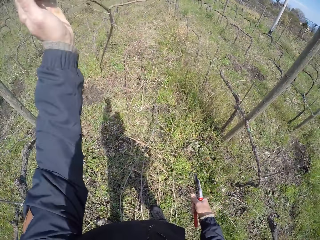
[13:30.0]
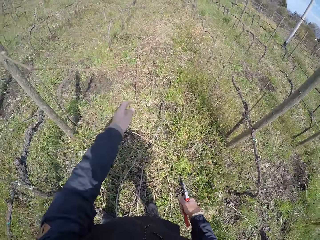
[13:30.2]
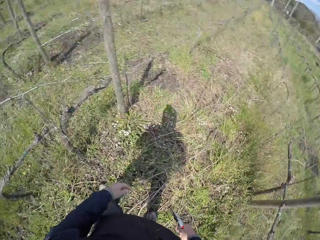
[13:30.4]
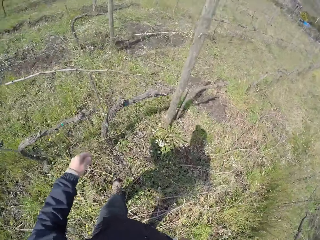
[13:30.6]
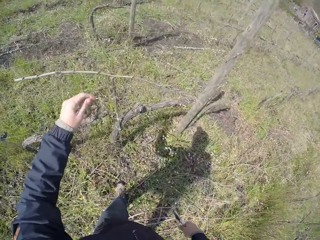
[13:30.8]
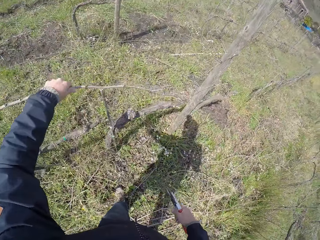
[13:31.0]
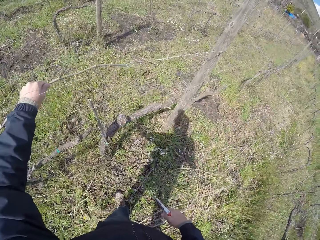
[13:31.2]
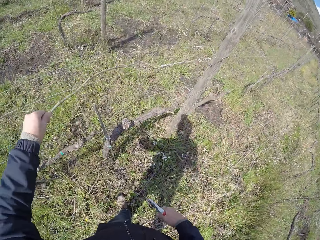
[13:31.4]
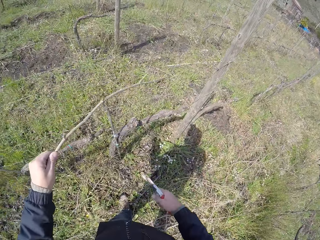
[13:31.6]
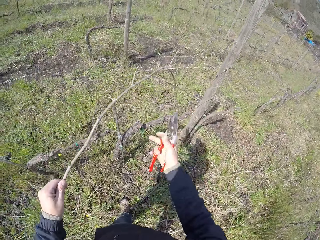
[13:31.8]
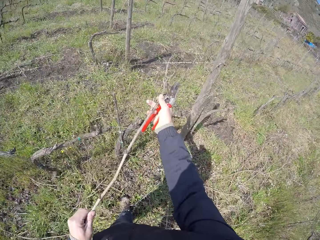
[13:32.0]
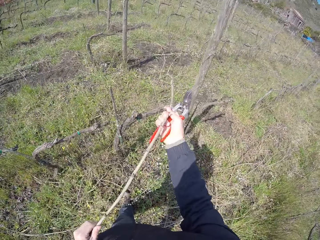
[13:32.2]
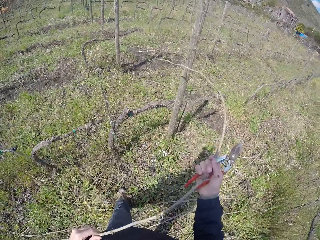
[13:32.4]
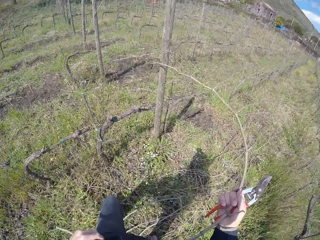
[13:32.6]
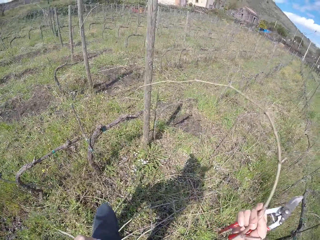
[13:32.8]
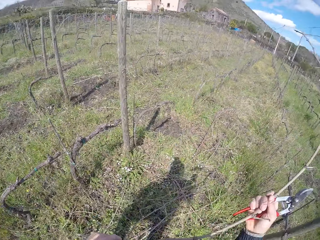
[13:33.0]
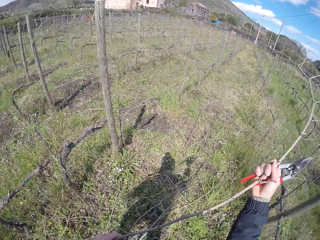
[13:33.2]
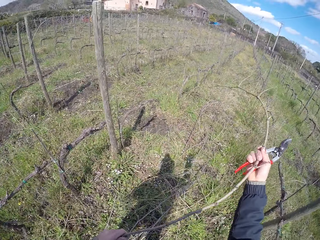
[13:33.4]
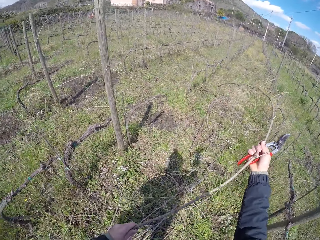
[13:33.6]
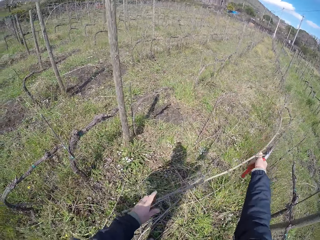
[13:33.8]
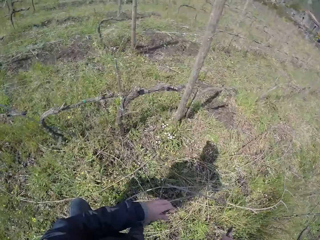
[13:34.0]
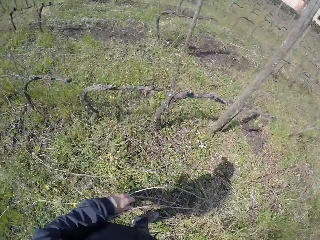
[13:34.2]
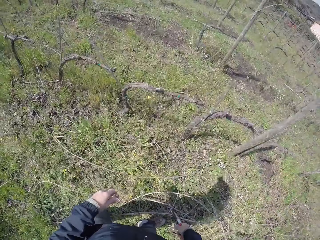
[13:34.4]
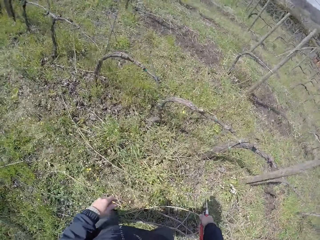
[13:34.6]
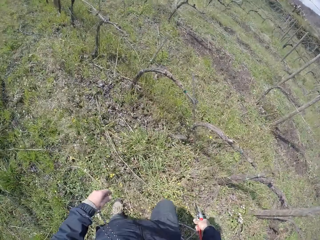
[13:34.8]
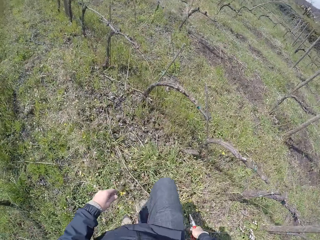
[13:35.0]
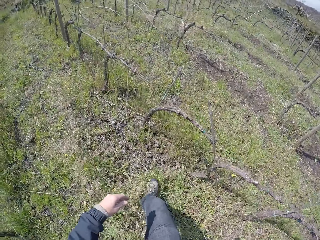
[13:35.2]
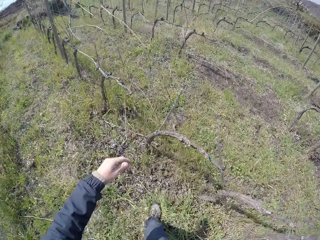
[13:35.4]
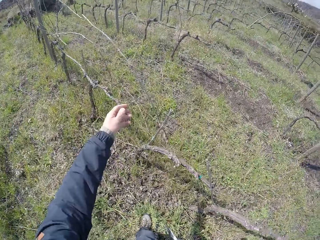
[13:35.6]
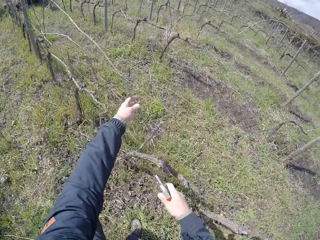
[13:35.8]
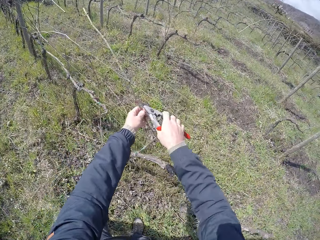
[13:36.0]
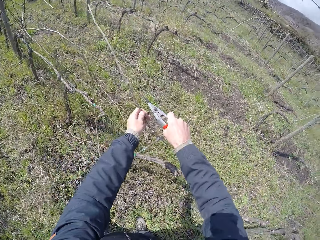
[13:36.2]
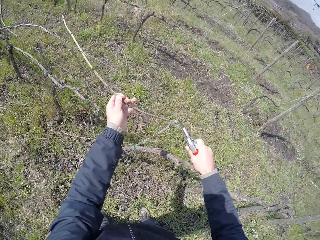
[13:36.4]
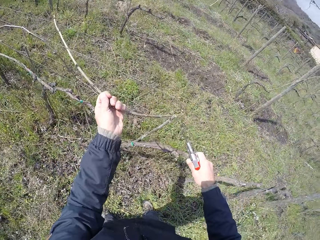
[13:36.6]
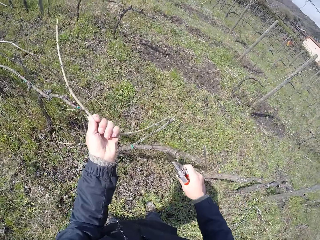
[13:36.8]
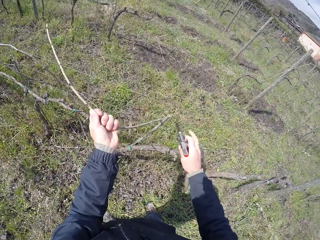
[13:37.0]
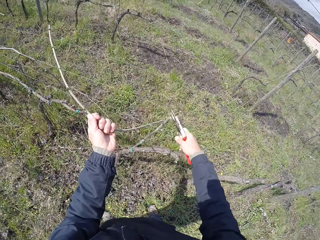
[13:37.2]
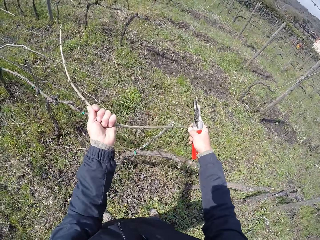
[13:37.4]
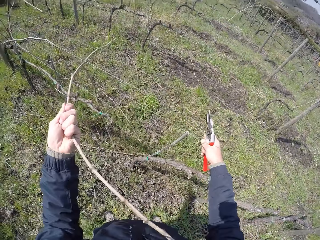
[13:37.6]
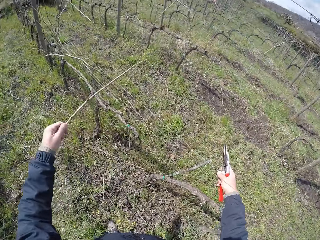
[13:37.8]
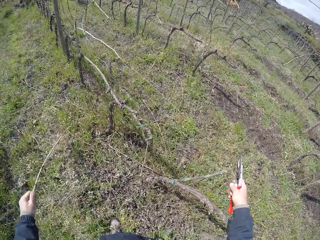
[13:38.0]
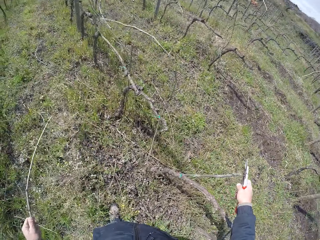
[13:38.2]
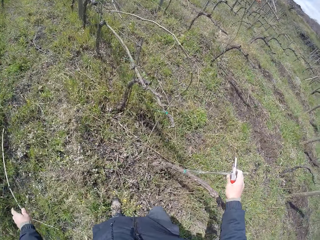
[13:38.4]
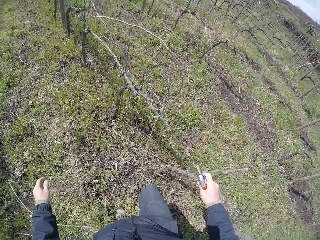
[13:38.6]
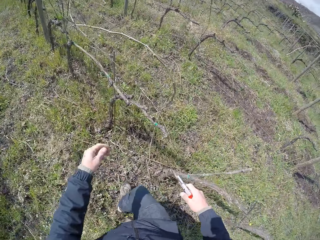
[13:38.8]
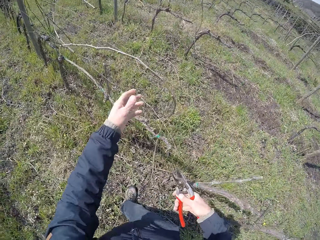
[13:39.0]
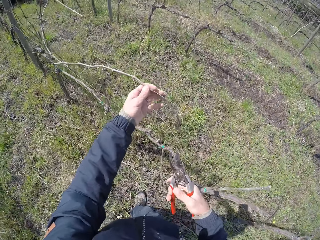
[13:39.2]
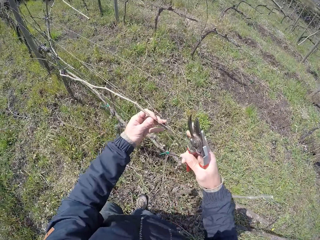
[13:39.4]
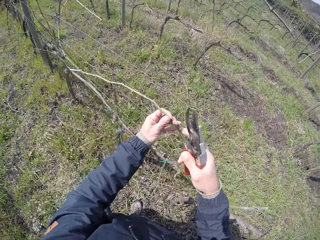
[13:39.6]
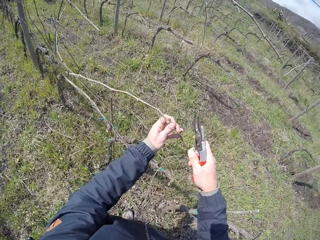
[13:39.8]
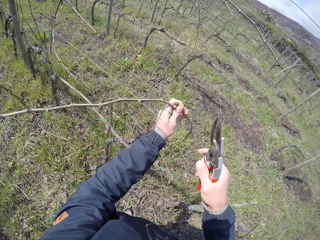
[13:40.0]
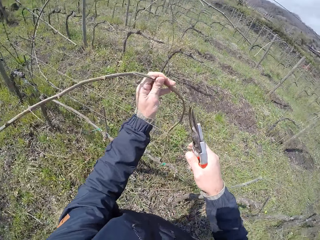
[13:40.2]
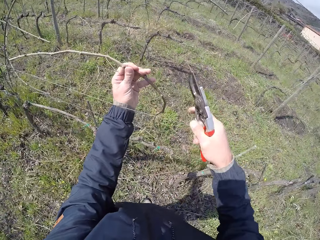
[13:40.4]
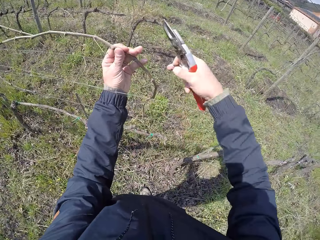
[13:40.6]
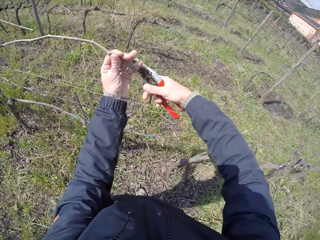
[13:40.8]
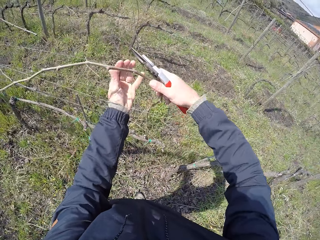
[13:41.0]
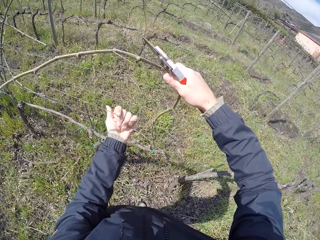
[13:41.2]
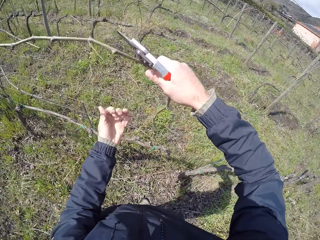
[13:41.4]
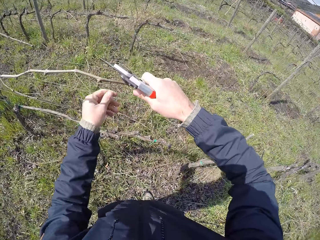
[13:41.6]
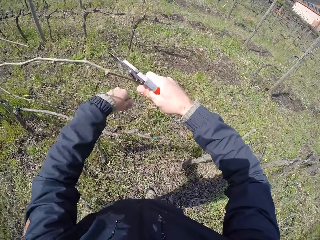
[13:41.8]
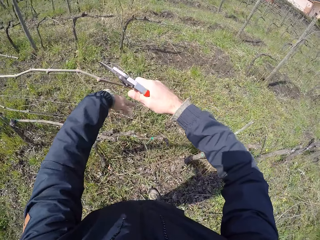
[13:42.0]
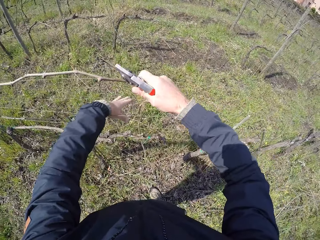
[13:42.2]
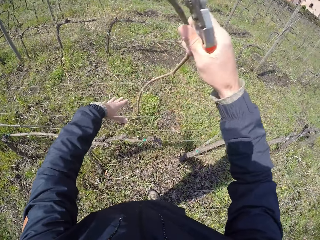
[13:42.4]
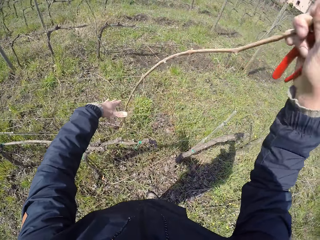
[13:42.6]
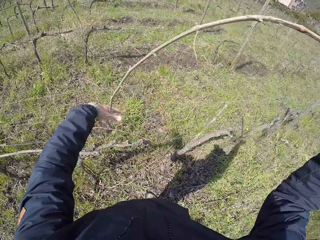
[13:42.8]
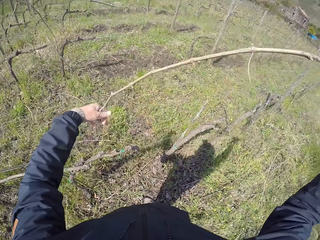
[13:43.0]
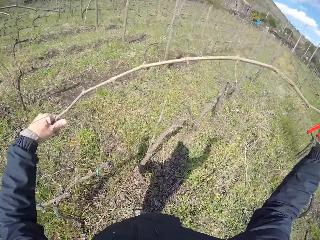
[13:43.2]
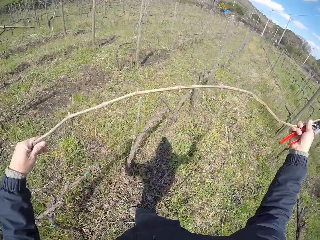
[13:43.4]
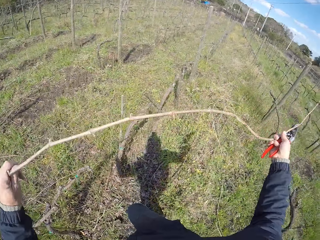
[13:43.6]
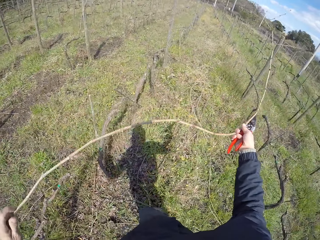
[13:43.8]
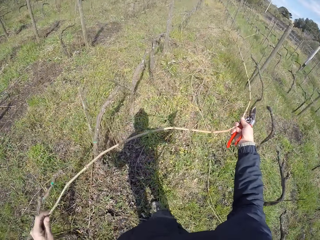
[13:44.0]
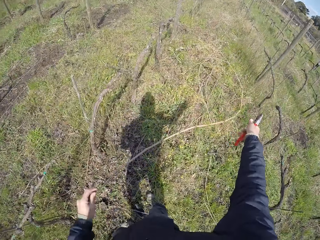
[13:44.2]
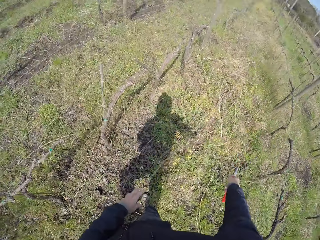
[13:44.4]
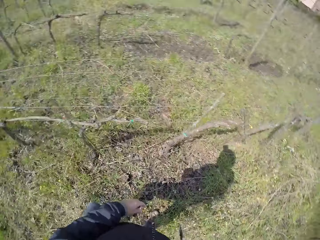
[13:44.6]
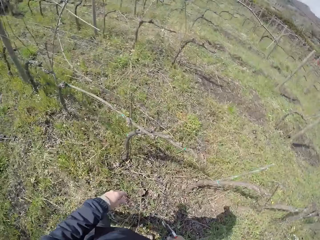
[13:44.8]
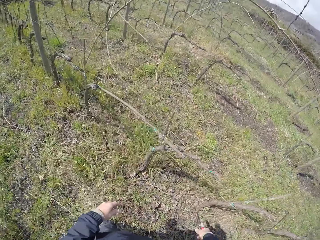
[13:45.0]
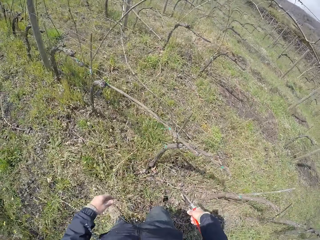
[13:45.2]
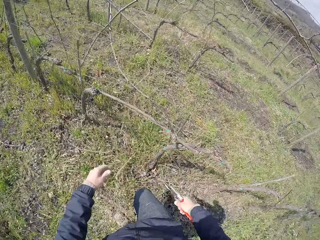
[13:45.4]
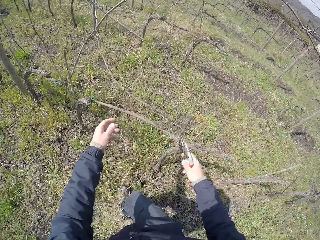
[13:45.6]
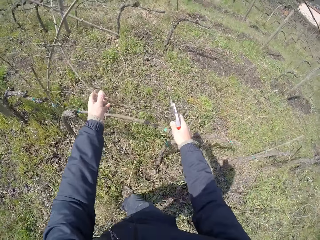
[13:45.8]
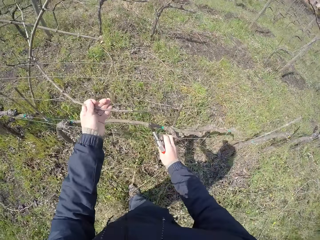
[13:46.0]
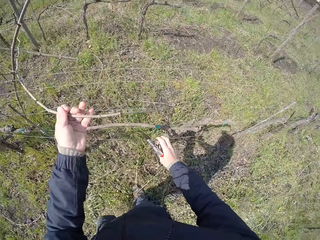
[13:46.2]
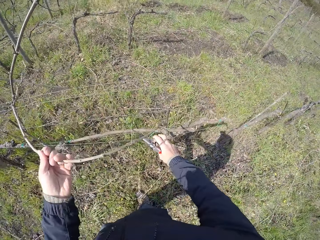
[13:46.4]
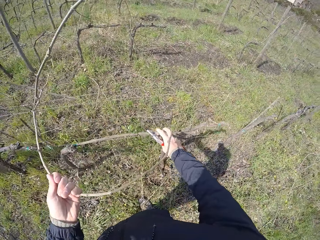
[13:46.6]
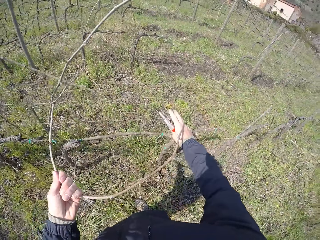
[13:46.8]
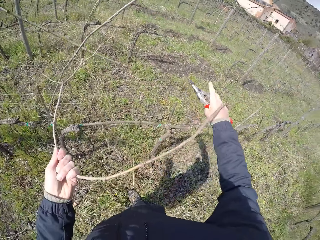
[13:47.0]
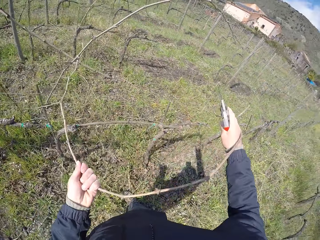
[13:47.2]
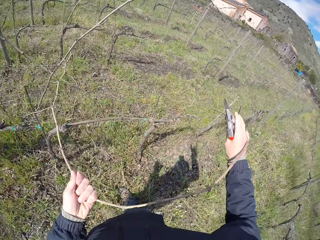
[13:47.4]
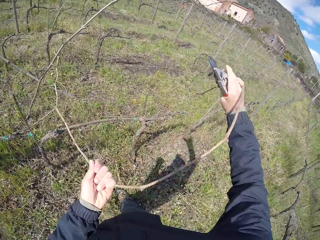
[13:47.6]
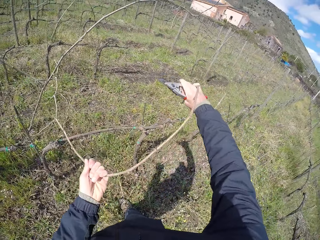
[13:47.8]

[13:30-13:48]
The camera wearer drops the stick on the floor with his left hand. He picks a stick on the wired fence with his left hand. He removes the stick with both his hands. He drops the stick on the floor with his right hand. He picks a stick on the wired fence with his left hand. He prunes the stick with the pruner in his right hand. He pulls the stick. He drops the stick on the floor with his left hand. He picks a stick on the wired fence with his left hand. He removes the stick with both his hands. He drops the stick on the floor with his right hand. He picks a dried stick from the fence.

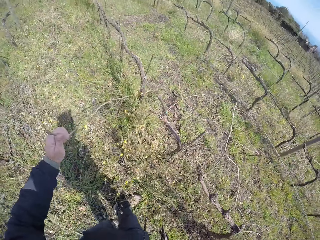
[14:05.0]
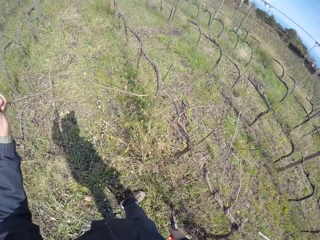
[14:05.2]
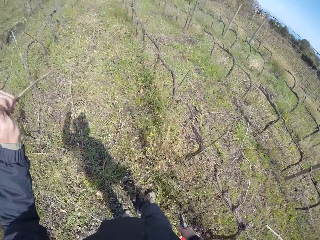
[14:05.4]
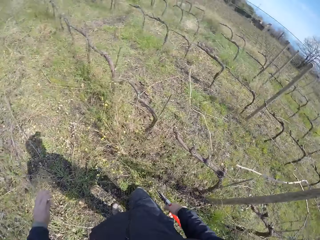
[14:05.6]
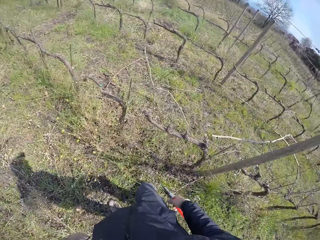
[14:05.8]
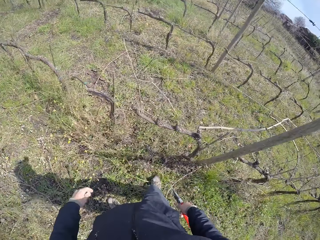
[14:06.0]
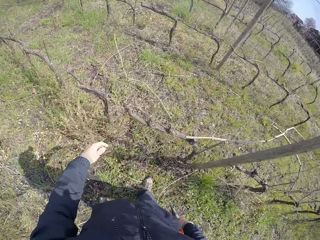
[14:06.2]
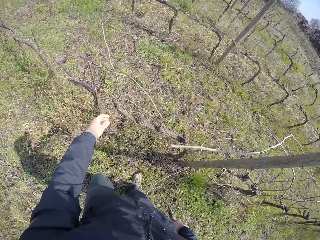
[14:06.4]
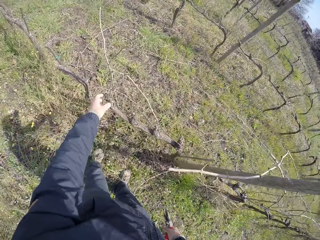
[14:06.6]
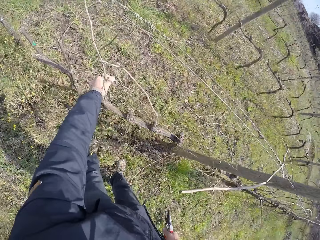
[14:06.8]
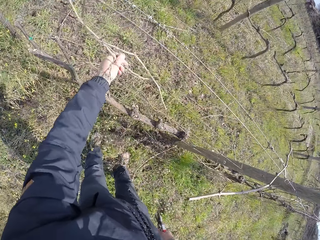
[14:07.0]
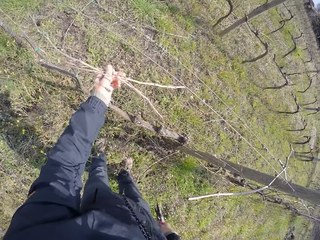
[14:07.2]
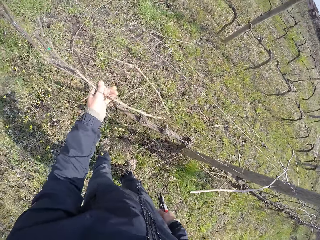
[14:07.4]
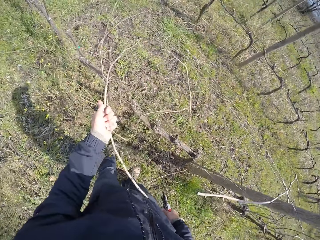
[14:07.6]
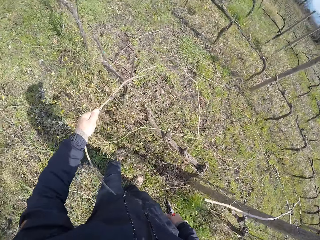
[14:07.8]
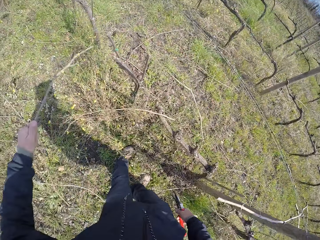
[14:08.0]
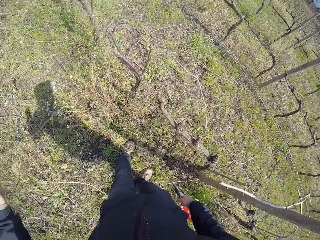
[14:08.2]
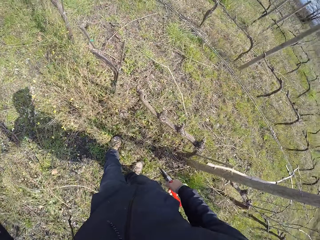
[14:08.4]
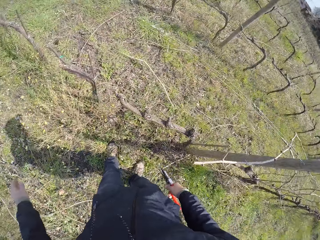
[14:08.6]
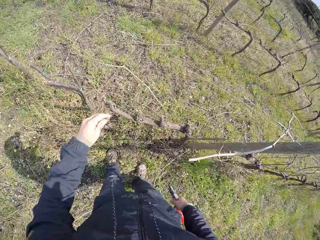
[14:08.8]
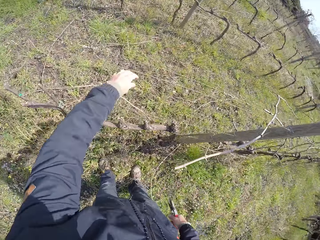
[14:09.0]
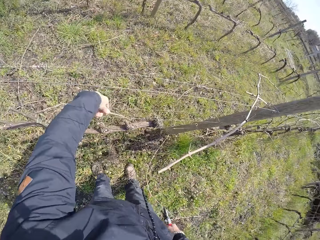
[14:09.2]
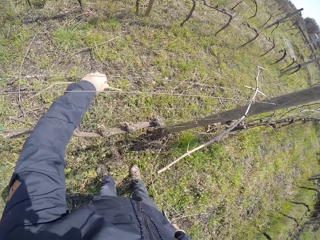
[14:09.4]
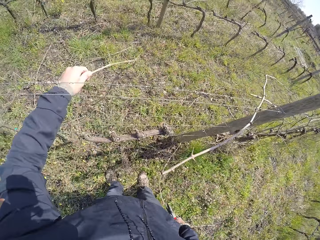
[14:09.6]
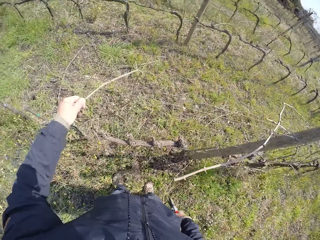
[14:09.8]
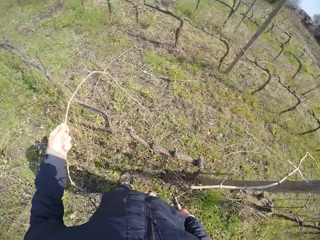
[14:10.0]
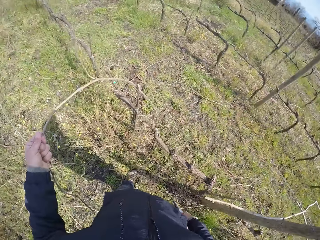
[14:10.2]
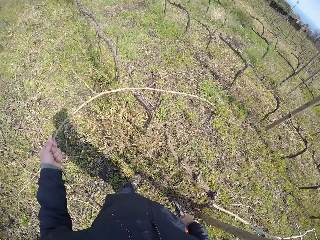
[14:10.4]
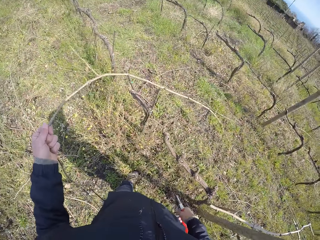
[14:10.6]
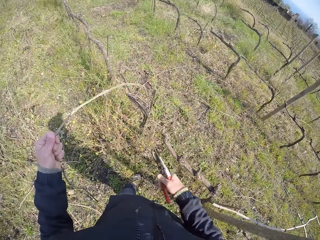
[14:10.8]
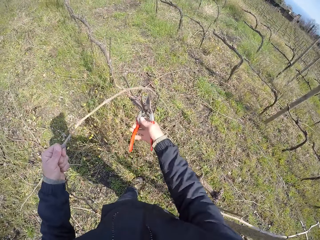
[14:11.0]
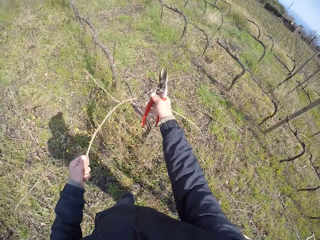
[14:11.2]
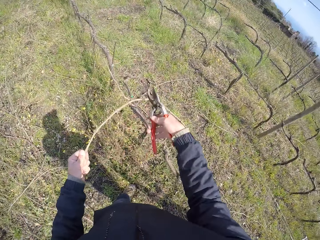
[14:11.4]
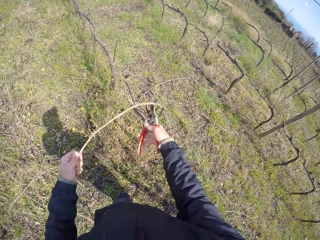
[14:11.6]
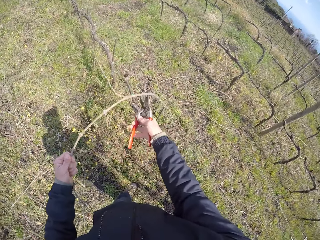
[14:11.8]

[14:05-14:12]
The camera wearer picks a dried stick from the fence. They throw the dried stick to the ground. They pick a dried stick from the fence. They throw the dried stick to the ground. They pick a dried stick from the fence.
